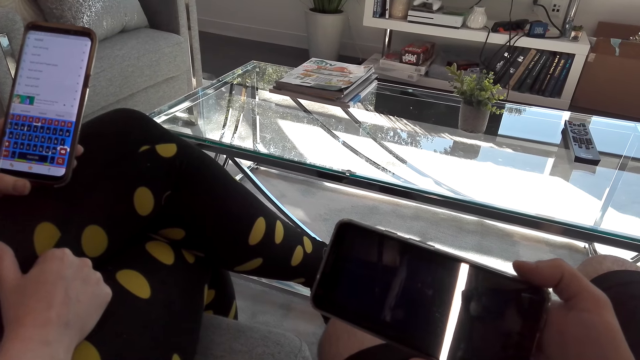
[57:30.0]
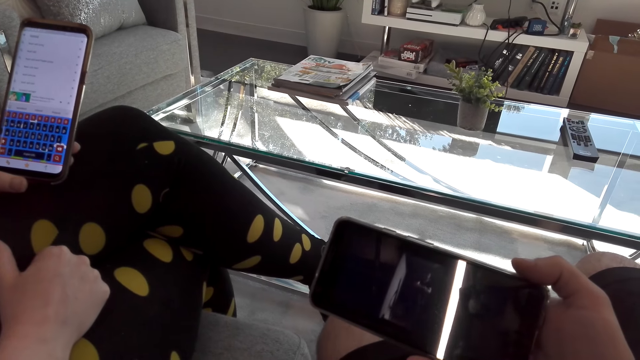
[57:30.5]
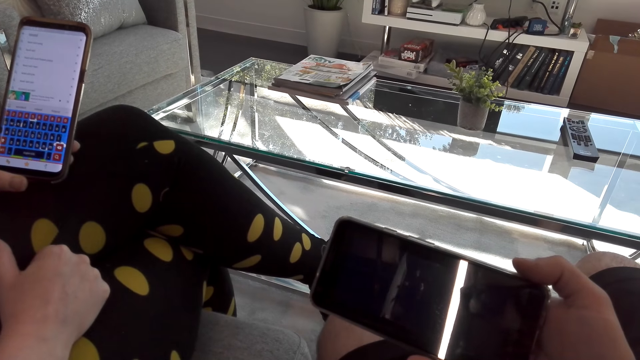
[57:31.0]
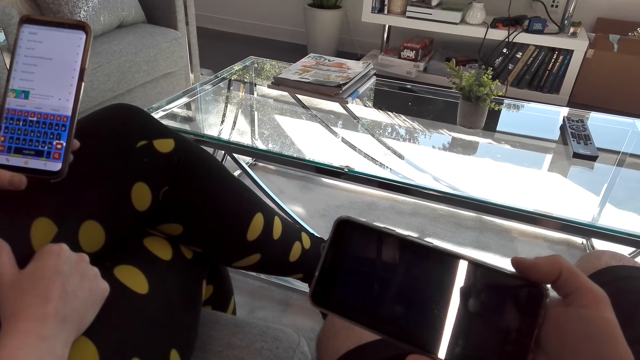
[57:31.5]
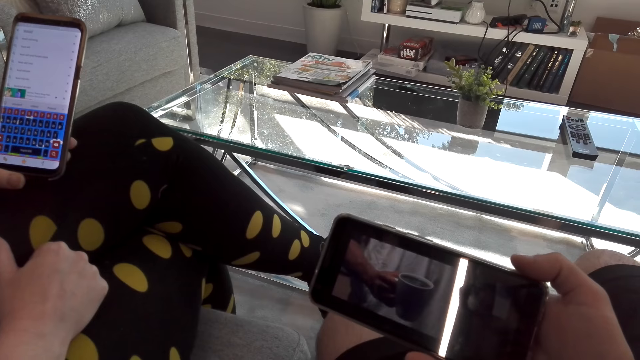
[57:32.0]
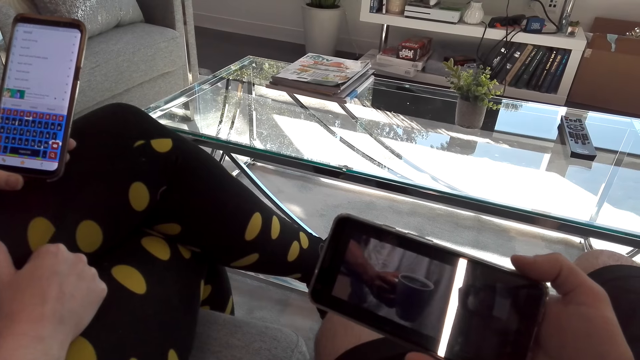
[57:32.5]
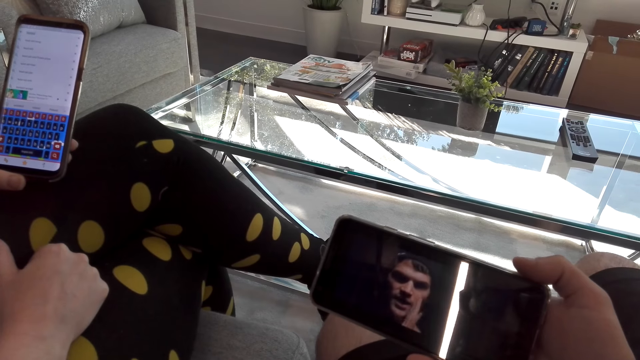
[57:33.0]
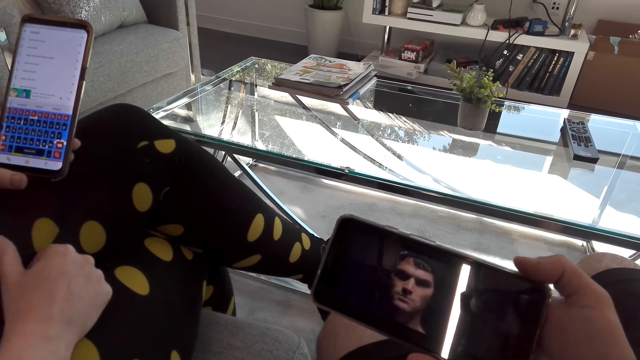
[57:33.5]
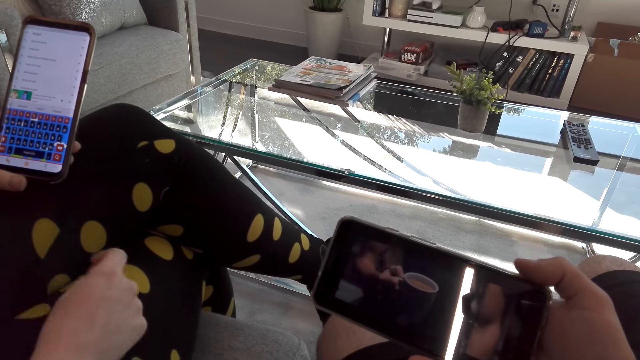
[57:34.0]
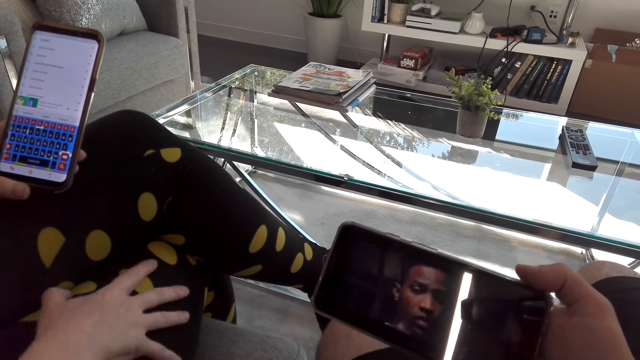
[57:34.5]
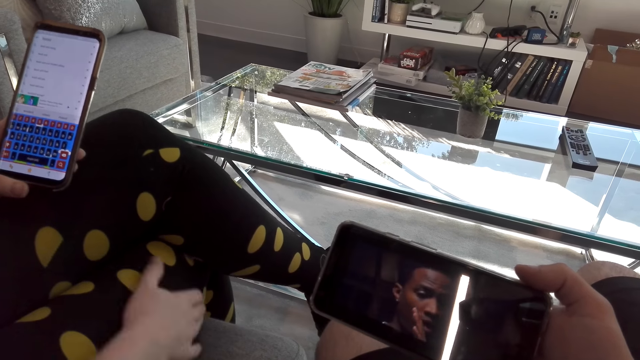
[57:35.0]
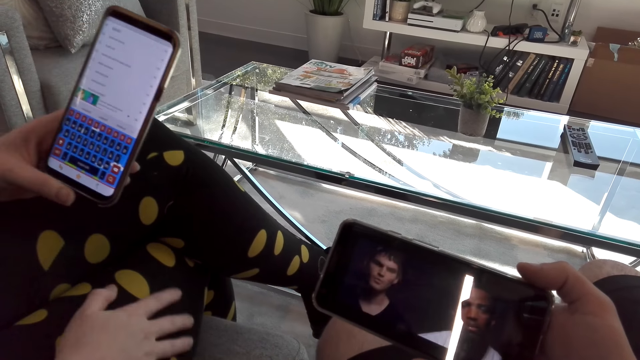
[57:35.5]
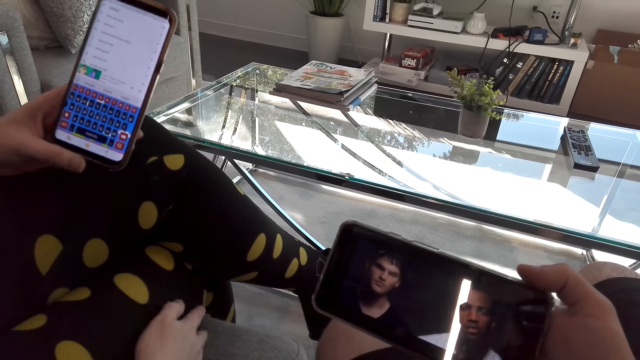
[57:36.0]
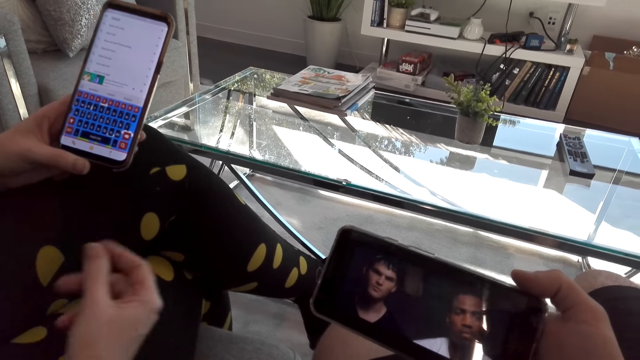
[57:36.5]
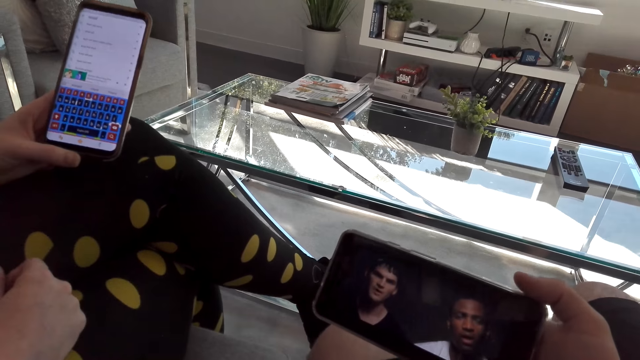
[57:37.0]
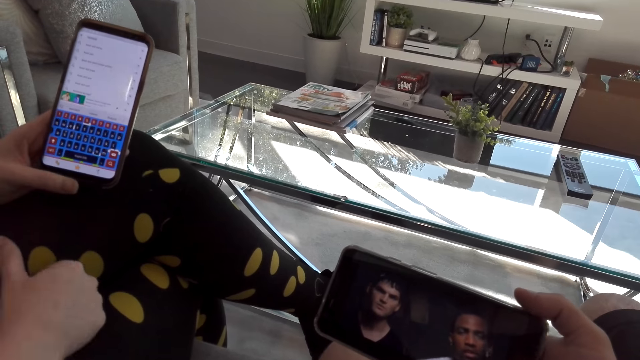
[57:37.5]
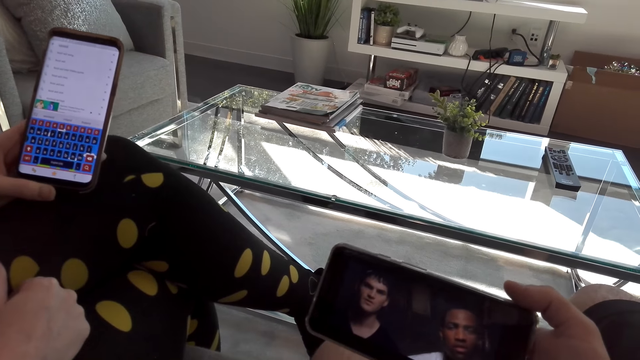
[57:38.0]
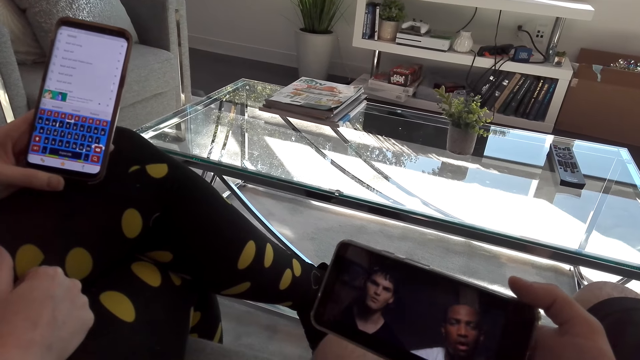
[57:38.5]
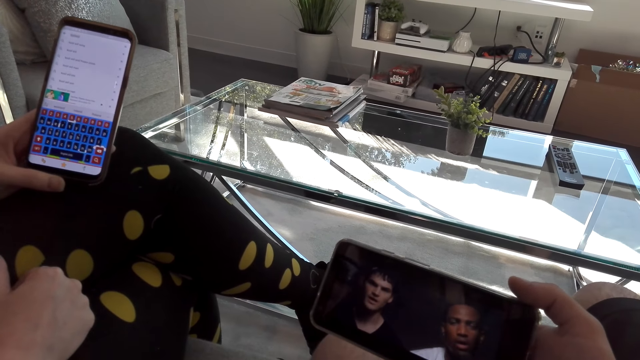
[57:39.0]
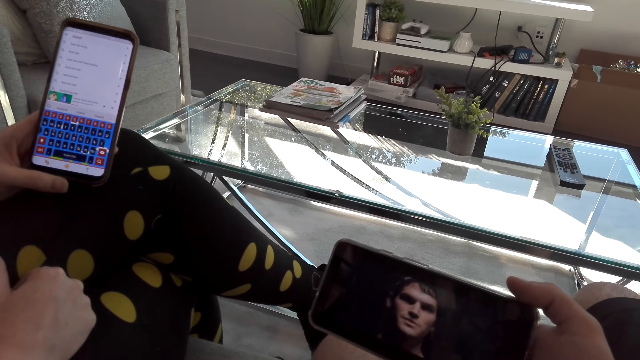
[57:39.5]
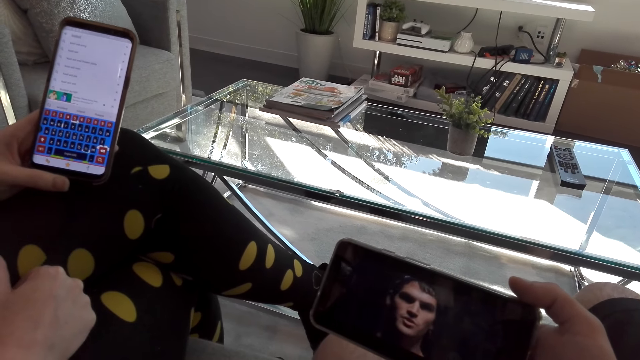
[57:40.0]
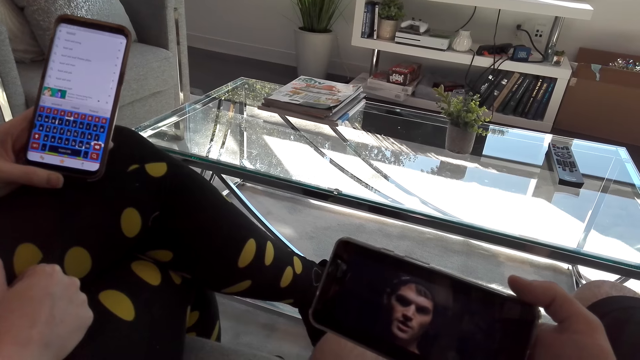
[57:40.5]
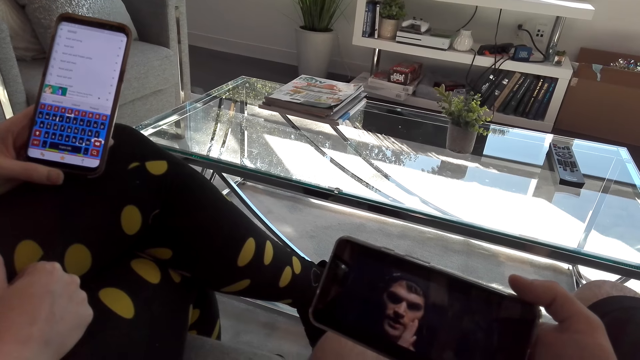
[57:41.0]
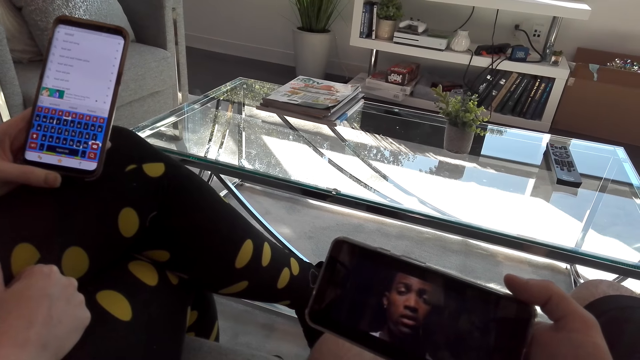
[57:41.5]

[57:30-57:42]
The woman touches the lap with a hand. The camera wearer watches the video on the phone.

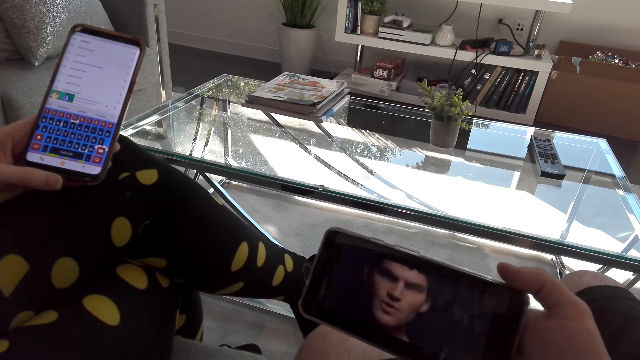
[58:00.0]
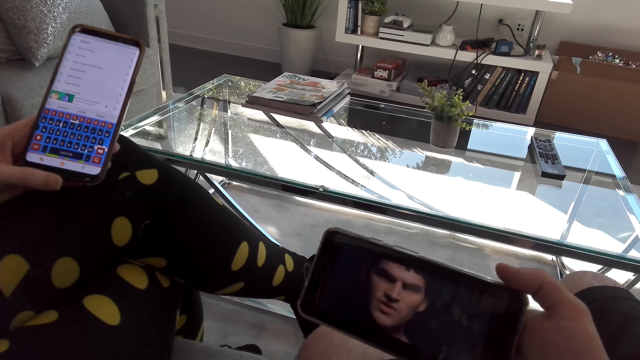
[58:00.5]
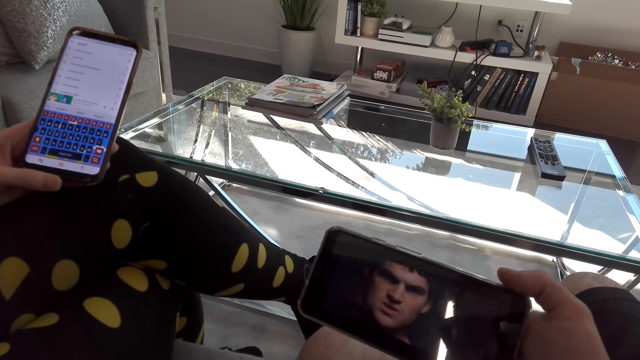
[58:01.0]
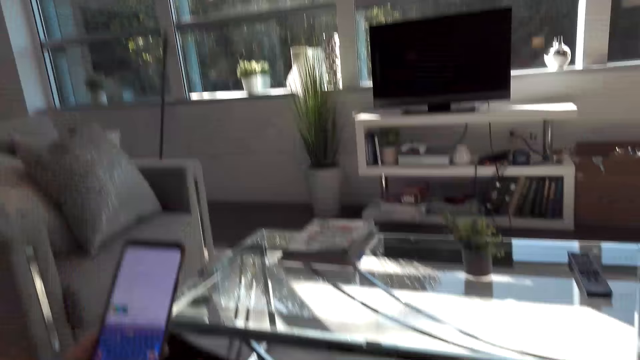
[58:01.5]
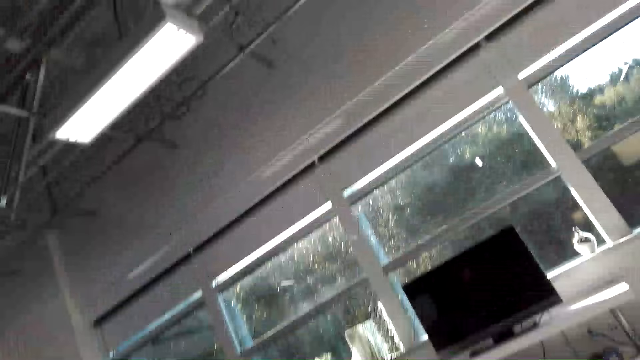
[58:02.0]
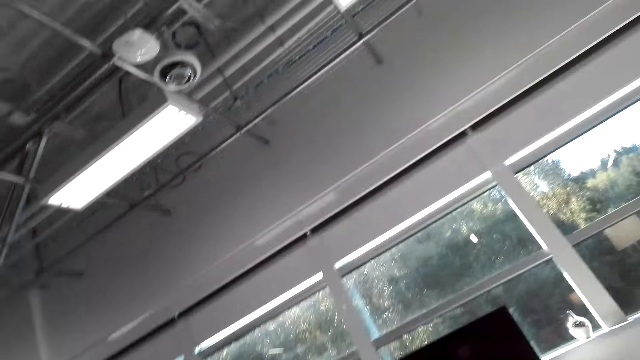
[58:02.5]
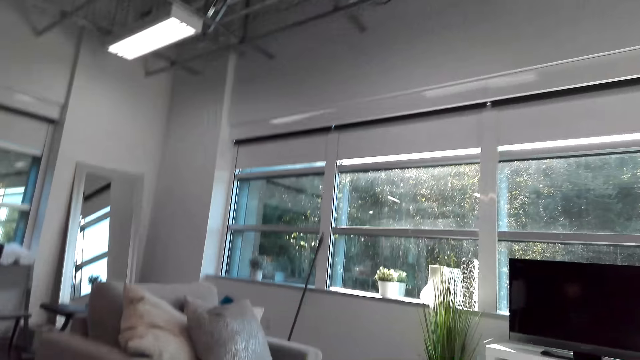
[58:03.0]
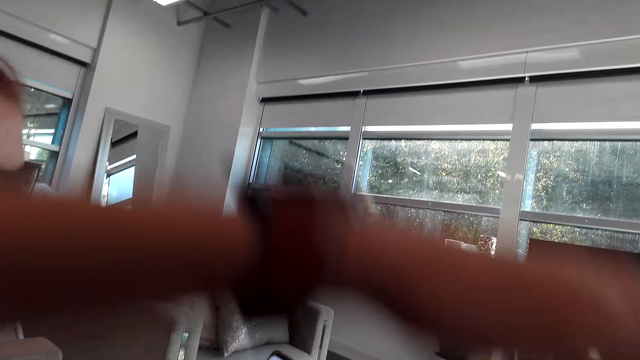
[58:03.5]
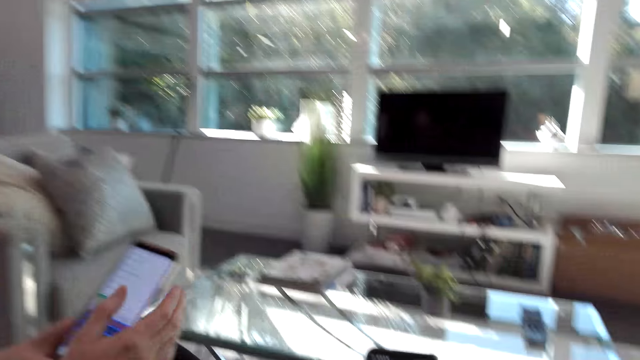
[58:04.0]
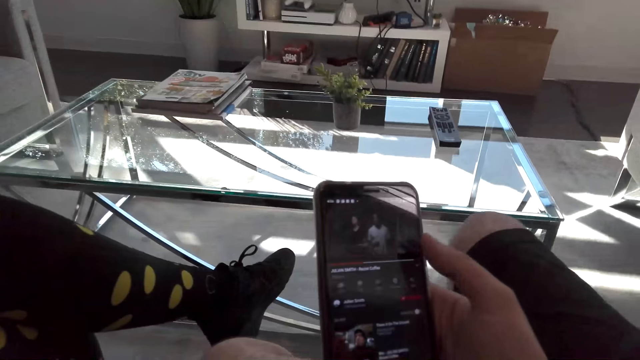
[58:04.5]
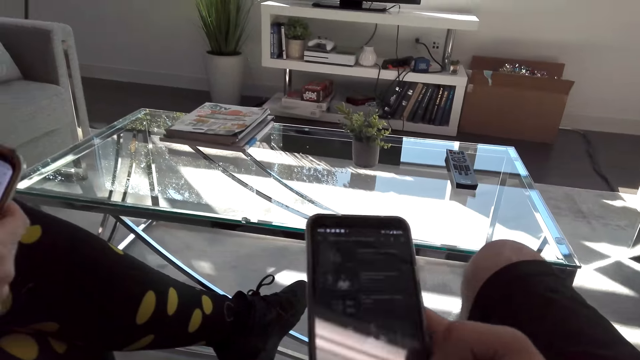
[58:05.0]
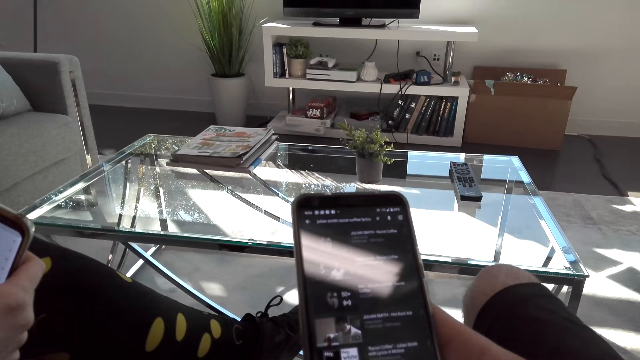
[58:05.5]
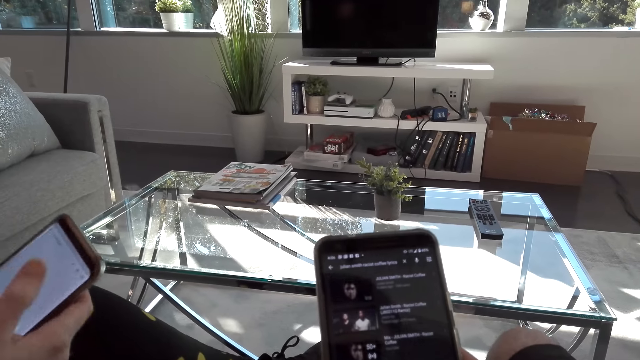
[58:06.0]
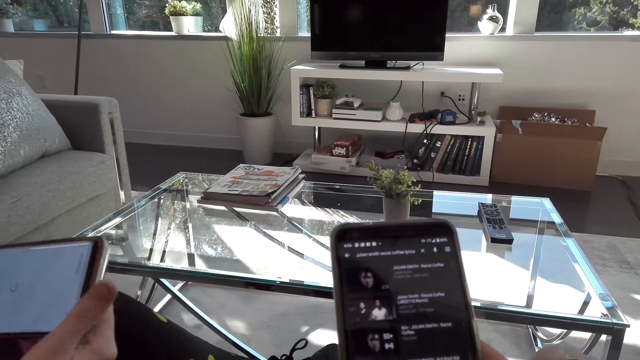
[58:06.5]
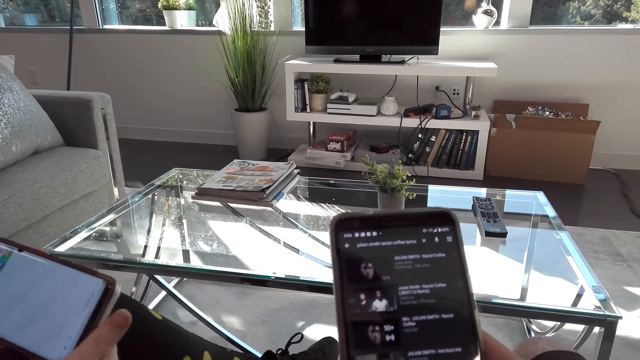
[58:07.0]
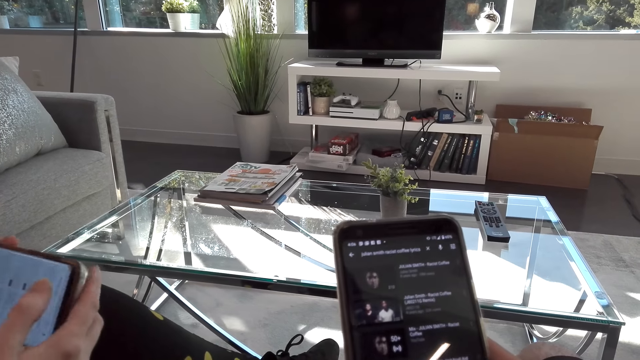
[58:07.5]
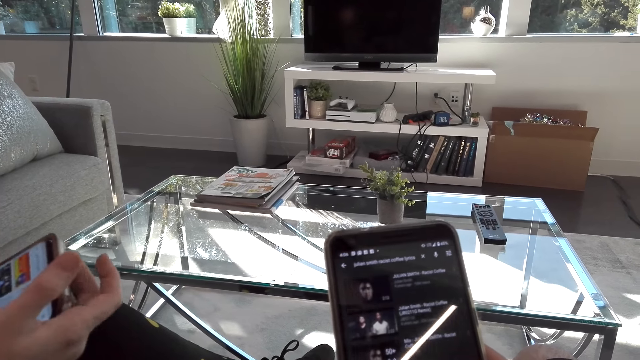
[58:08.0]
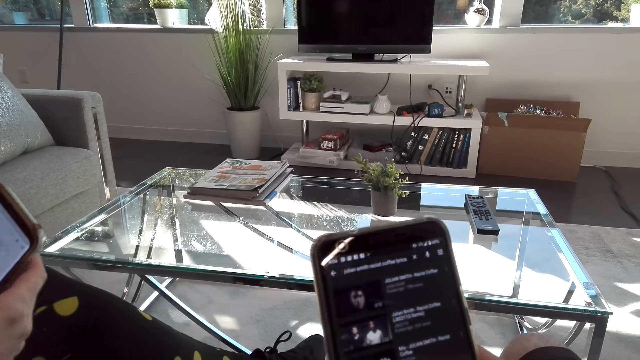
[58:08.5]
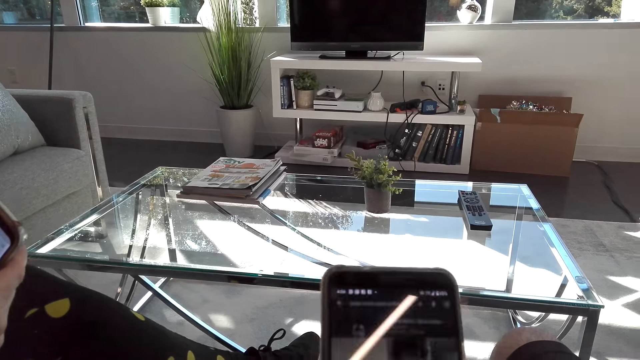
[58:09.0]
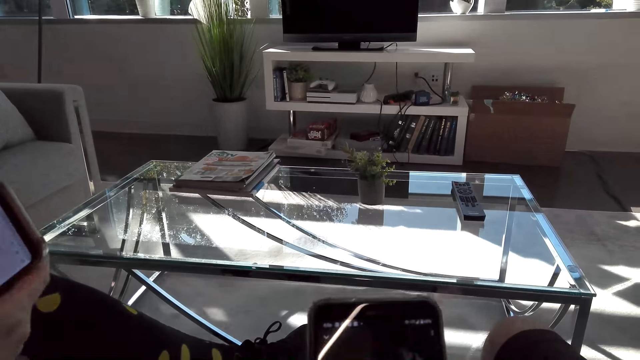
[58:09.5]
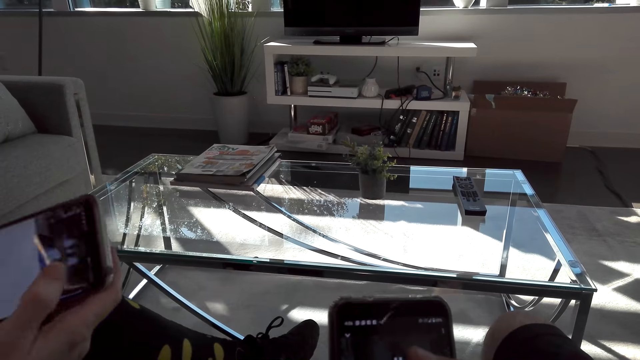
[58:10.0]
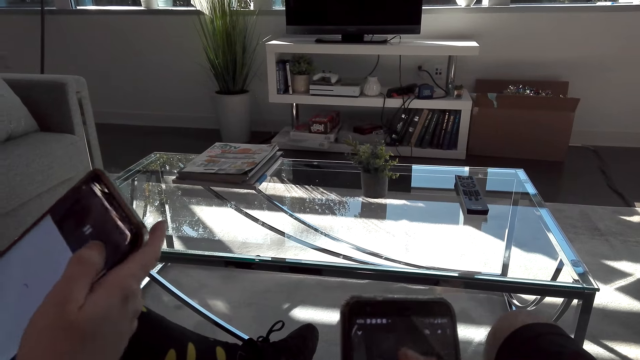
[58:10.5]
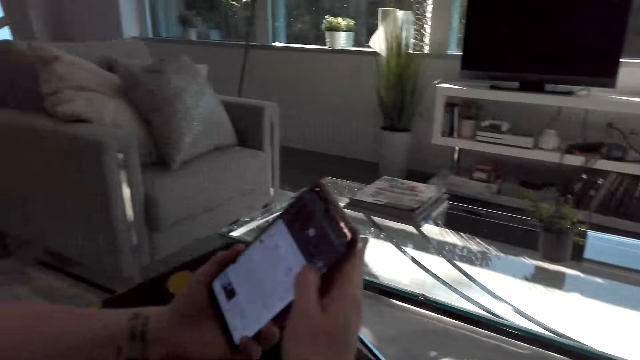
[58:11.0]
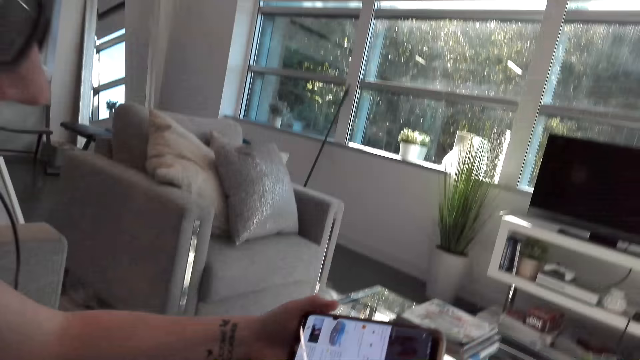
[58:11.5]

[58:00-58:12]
The camera wearer looks around the room and looks up. They scroll the cellphone. A woman scrolls the cellphone. The camera wearer holds the phone. The woman scrolls the phone. The camera wearer scrolls the phone.
